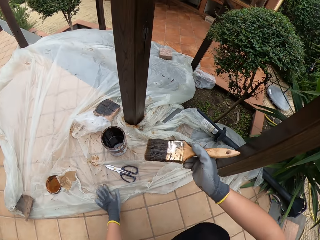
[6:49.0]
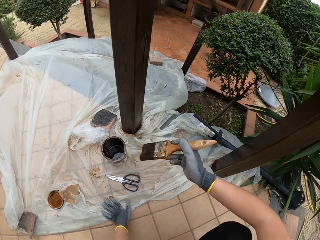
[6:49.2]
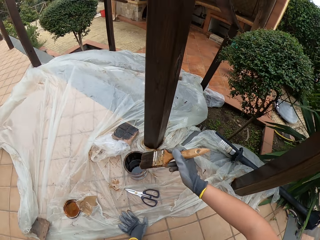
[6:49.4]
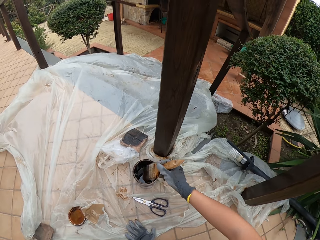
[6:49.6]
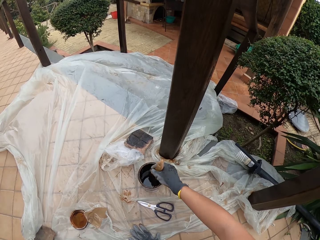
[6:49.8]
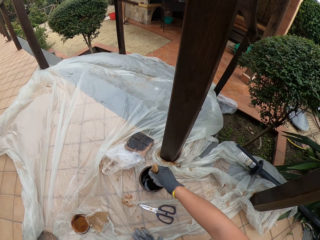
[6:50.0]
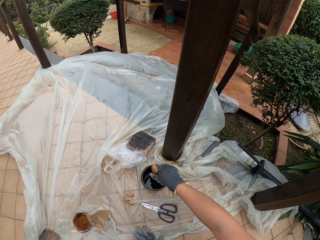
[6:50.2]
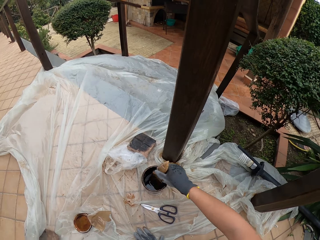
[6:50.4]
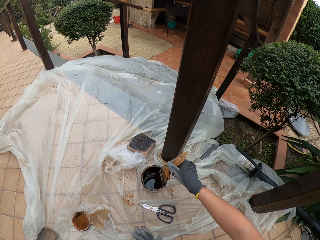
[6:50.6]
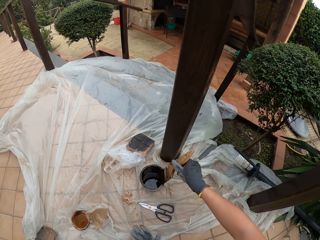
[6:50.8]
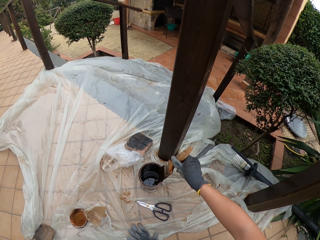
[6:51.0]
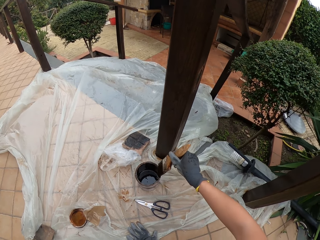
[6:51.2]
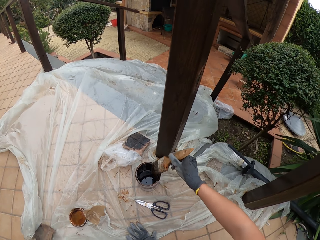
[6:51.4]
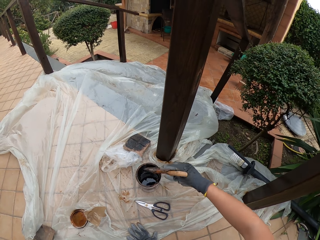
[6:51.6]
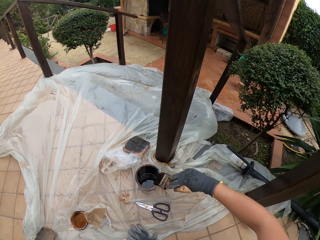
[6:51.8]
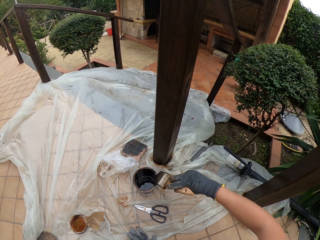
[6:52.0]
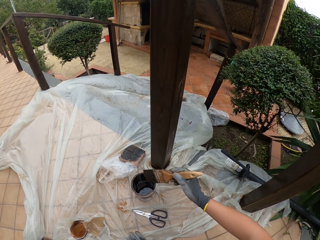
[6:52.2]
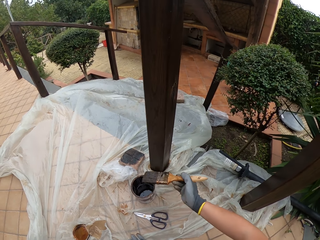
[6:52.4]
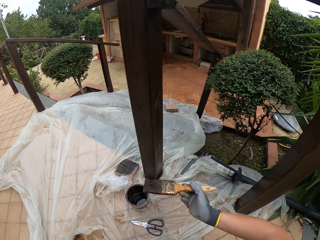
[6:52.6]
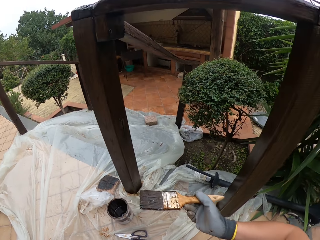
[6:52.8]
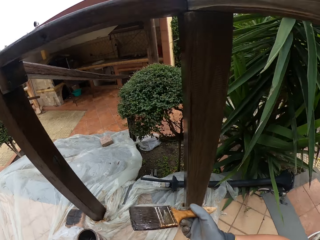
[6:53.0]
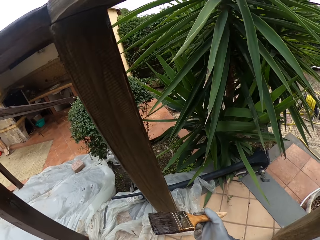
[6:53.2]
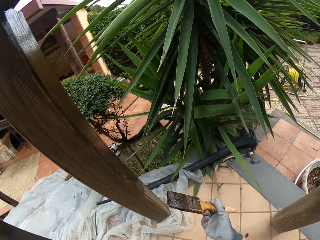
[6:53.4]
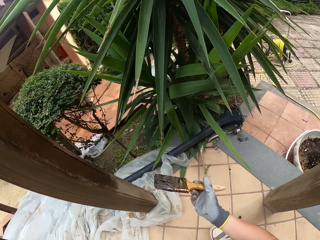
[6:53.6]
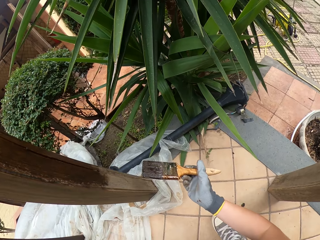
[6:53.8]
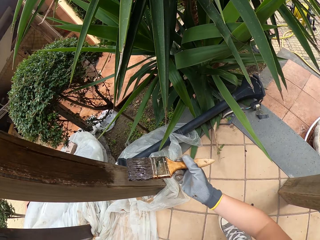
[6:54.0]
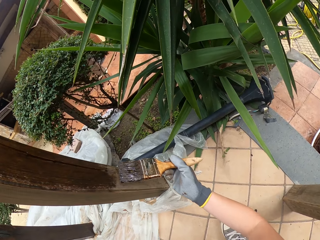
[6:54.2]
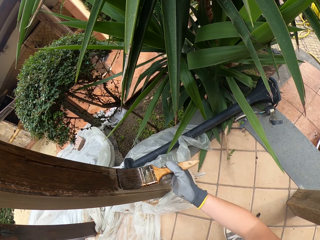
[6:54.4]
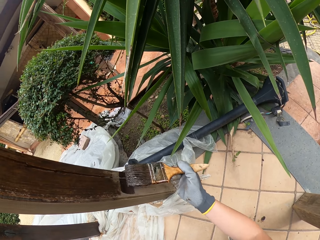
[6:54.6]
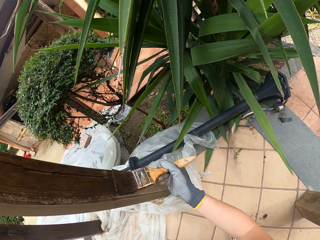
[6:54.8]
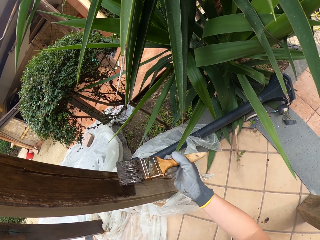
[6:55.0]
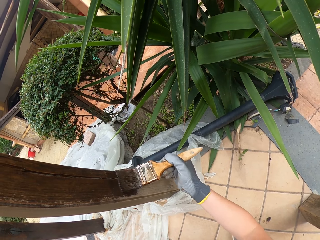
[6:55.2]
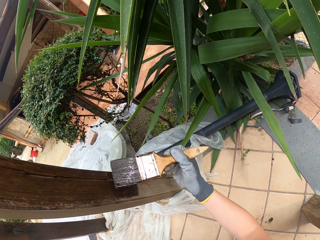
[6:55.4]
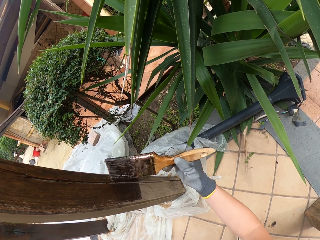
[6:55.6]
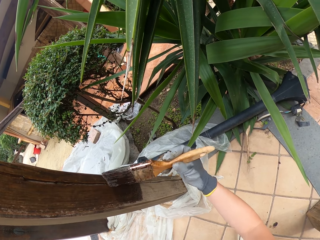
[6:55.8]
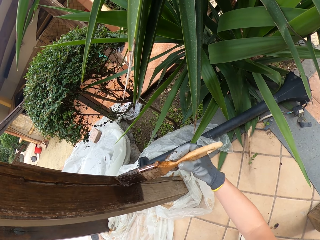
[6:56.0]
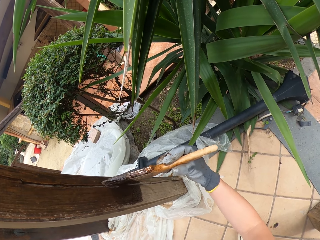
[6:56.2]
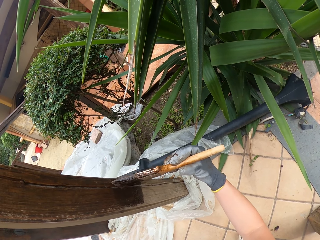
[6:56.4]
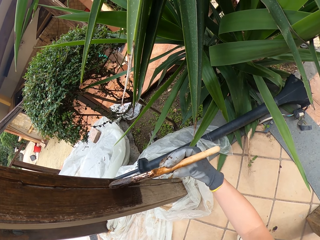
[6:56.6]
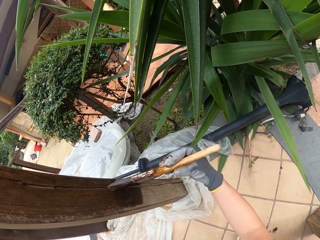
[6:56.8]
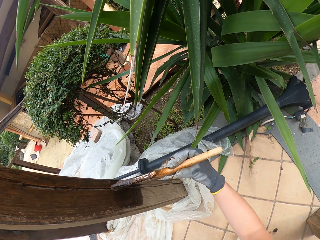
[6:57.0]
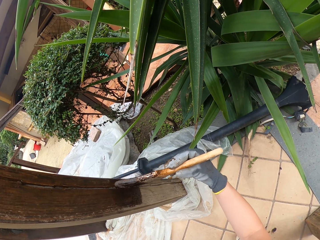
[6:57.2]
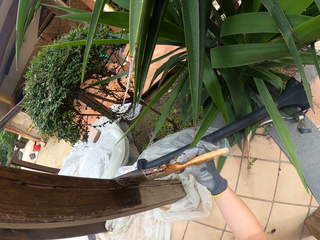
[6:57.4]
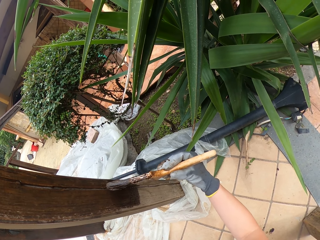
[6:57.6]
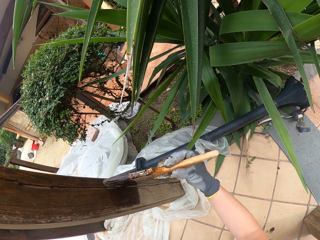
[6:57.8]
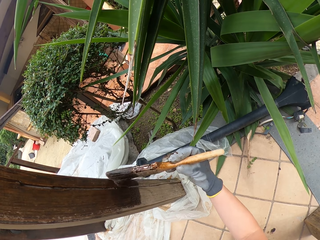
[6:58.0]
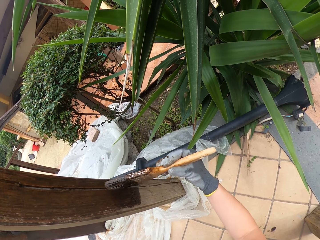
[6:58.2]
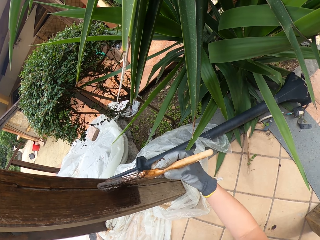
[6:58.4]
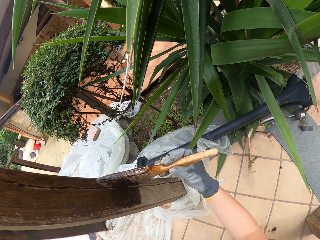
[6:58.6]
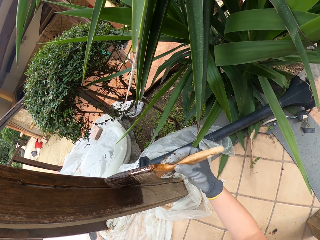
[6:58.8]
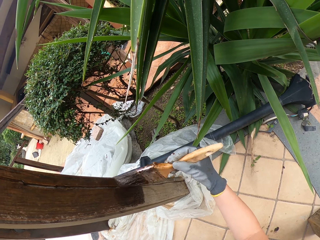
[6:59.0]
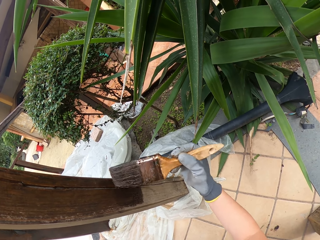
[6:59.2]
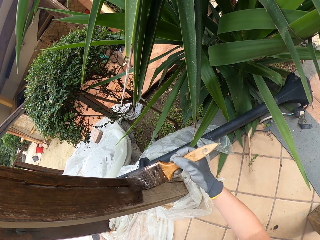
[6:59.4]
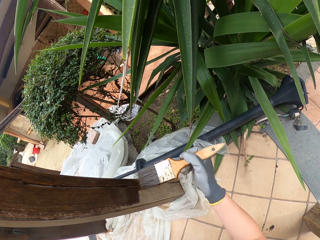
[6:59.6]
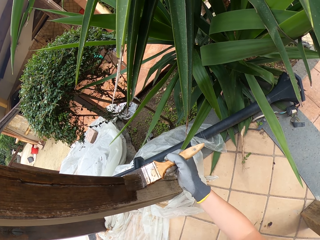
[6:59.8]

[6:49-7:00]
The camera wearer pulls the brush off the wood. They dip the brush in the paint in the tin. They rub the brush on the edge of the paint container. They clear the brush. They paint the wooden rail with the brush.

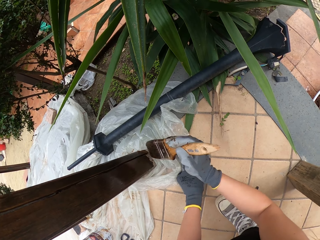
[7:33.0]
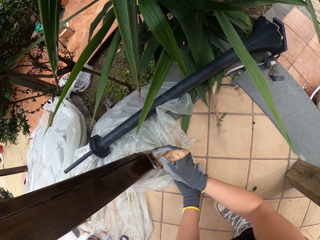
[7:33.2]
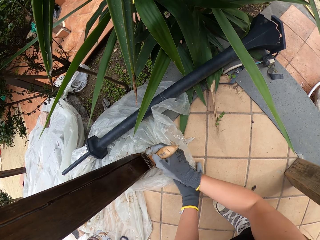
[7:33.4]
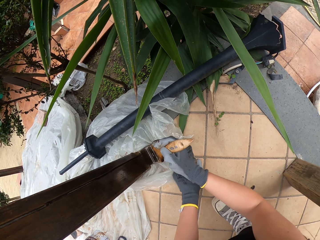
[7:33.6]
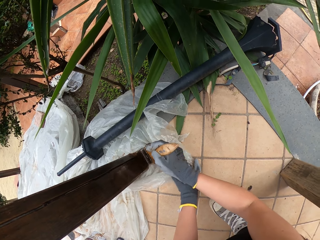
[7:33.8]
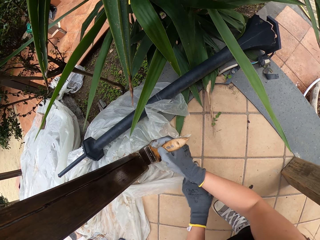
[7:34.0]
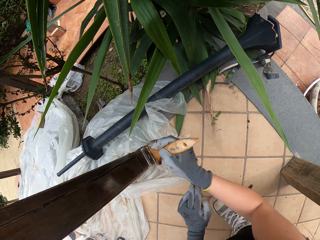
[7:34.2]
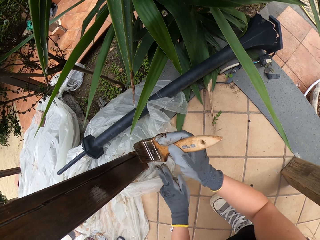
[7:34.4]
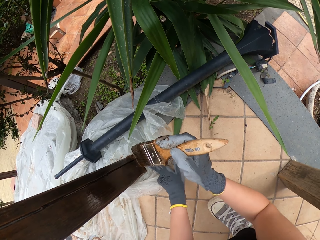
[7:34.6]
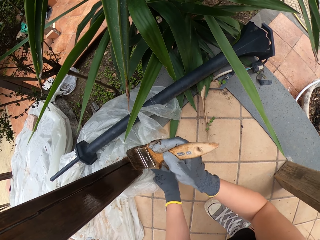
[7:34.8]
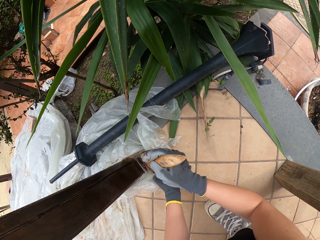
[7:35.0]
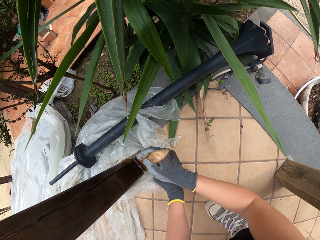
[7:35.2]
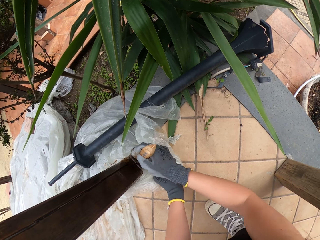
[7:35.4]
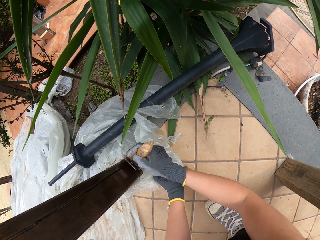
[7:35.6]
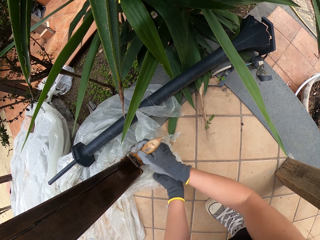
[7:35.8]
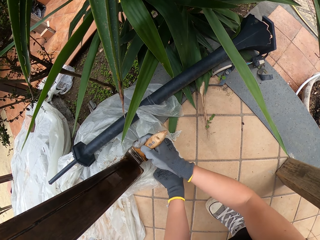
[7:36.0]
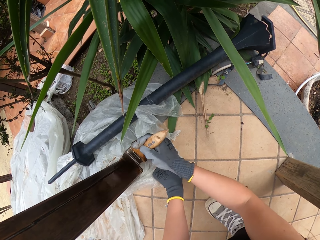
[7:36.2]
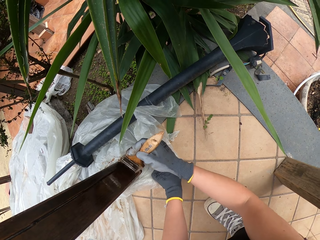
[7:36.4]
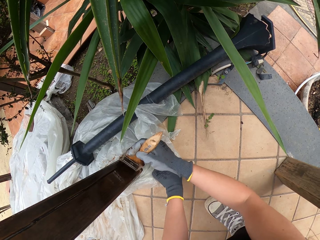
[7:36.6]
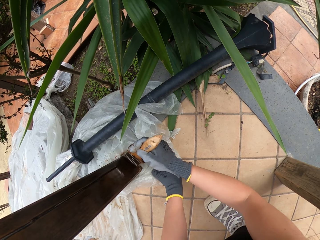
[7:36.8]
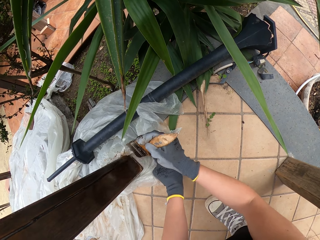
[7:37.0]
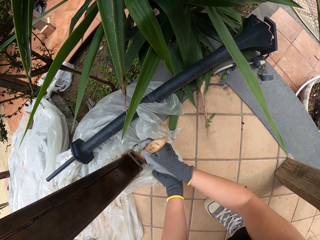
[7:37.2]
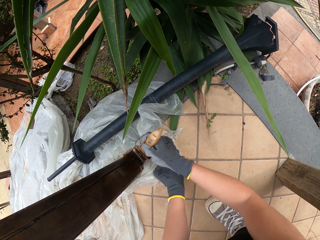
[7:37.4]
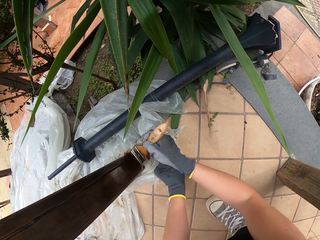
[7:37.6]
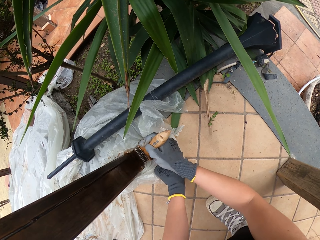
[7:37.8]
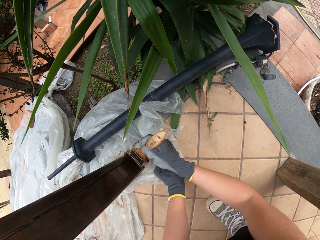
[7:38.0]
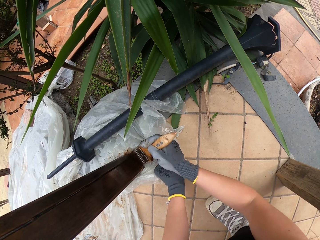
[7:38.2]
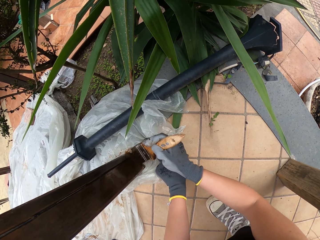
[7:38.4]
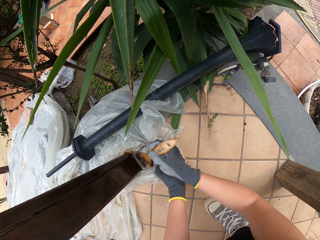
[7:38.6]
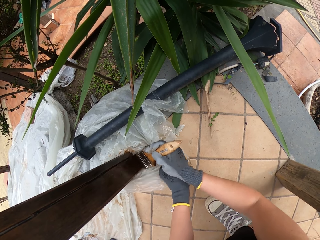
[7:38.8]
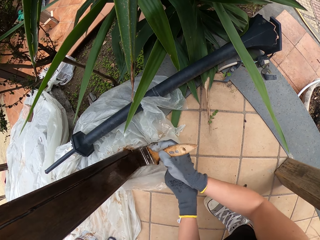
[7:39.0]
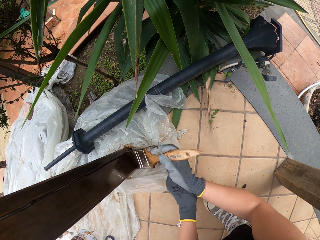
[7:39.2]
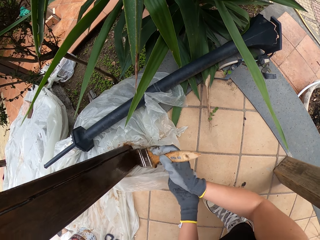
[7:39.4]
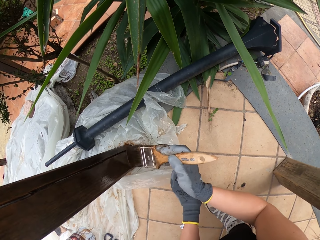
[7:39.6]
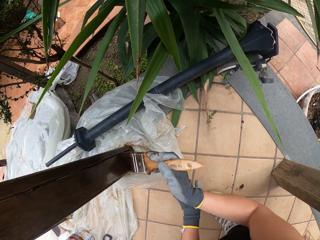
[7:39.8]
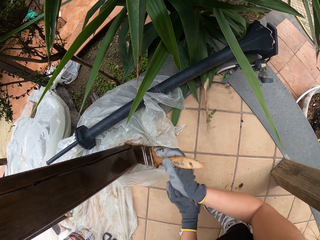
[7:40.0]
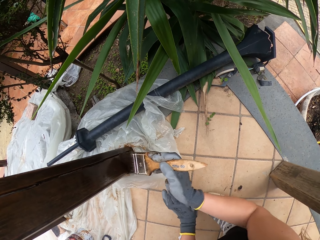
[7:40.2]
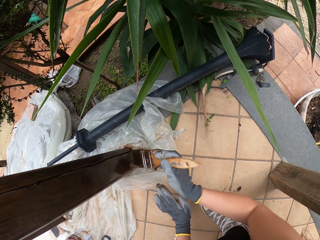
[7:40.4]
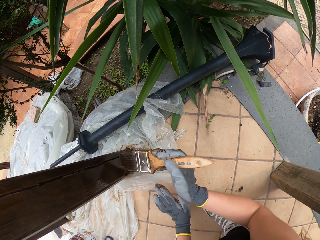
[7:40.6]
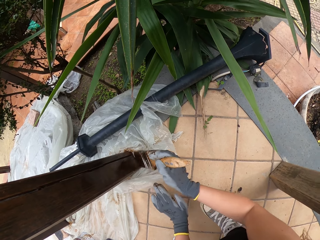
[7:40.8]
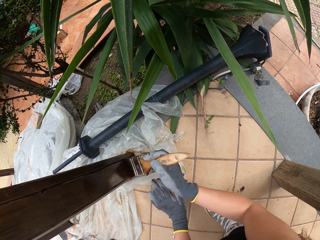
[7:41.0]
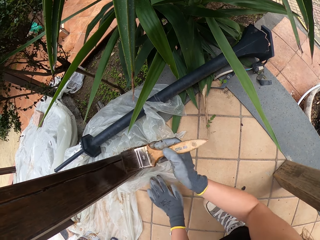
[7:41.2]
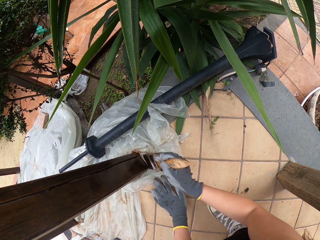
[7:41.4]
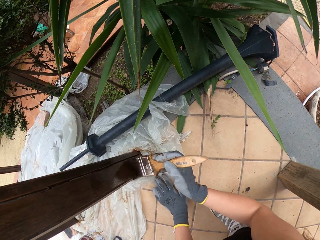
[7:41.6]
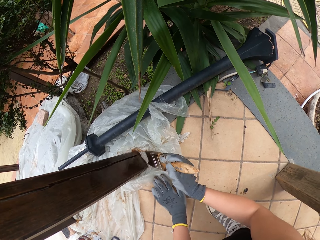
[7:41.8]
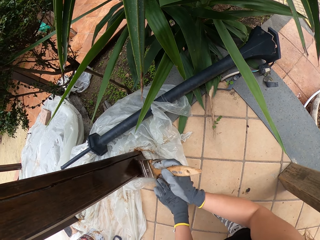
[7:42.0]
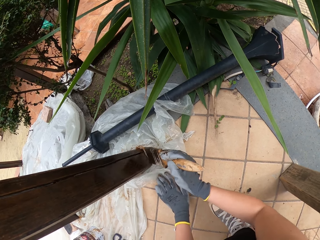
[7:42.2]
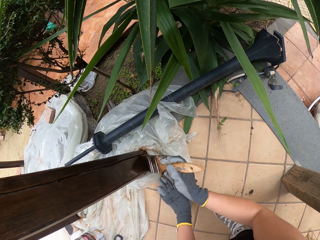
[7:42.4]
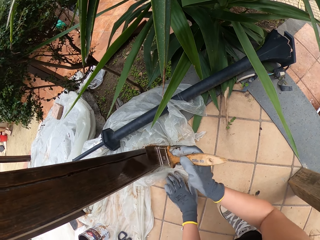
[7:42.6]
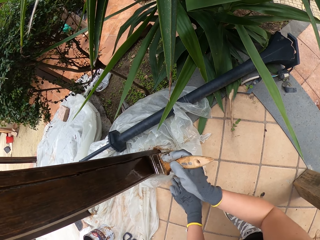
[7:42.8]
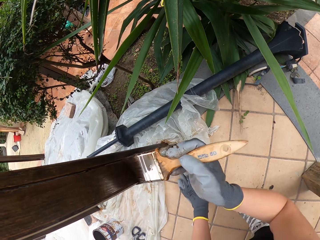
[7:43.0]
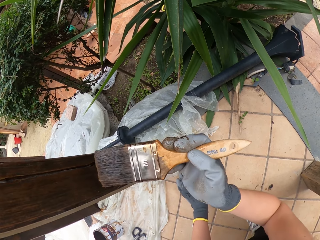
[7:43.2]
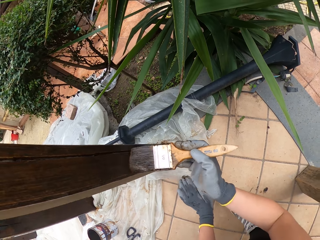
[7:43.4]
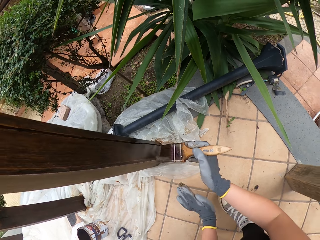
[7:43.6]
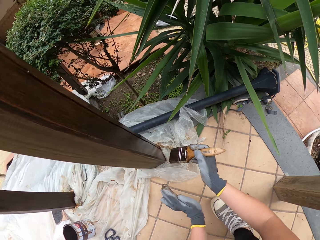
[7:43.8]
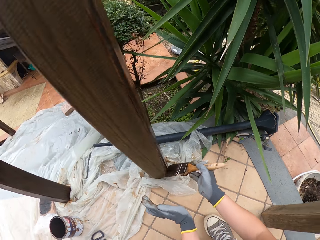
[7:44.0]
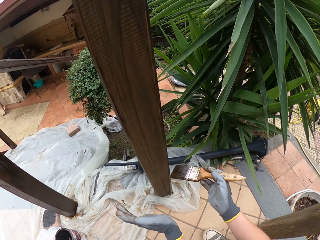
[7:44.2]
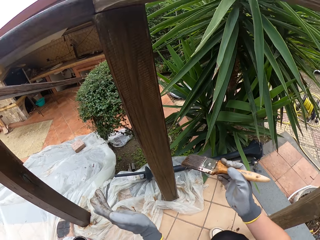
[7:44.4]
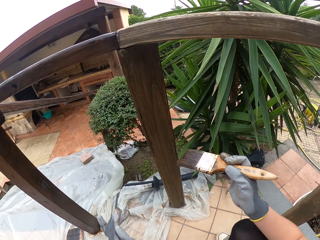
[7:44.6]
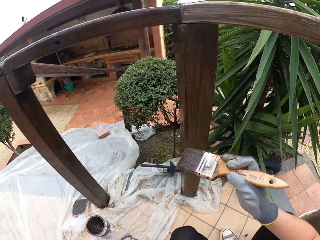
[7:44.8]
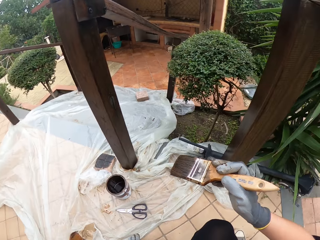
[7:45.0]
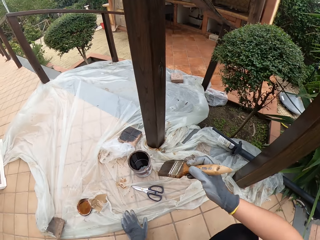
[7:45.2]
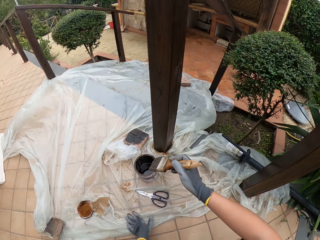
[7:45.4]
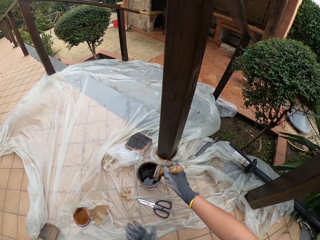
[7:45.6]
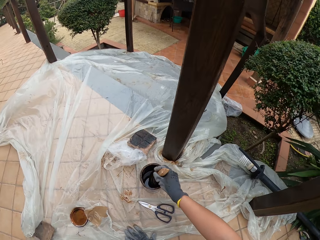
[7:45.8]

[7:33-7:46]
The camera wearer removes his left hand from the nylon on the floor. He holds the nylon on the floor with his left hand. He paints the wooden rail with the brush. He lifts his hand off the paper. He holds the paper. He applies paint on the wood with the brush. He removes his left hand from the nylon on the floor. He pulls the brush off the wood.
